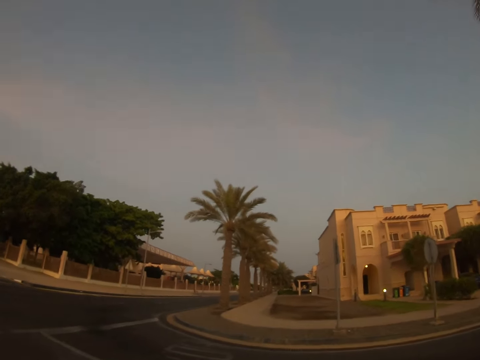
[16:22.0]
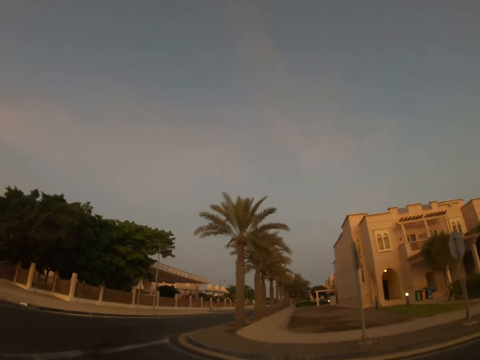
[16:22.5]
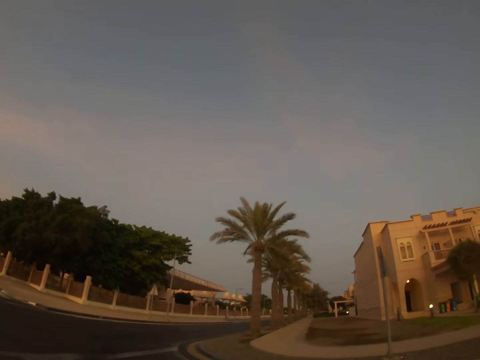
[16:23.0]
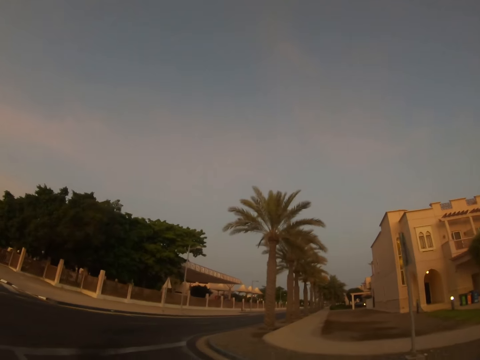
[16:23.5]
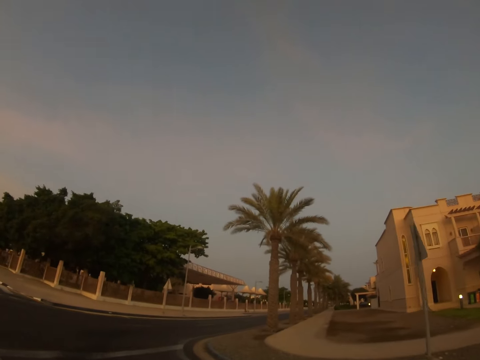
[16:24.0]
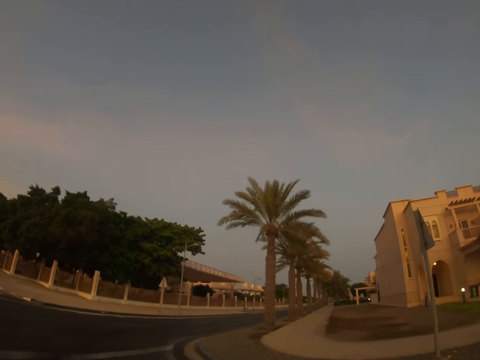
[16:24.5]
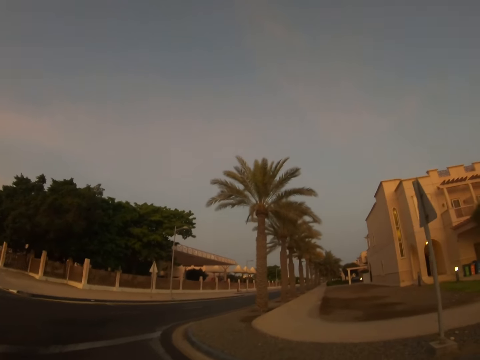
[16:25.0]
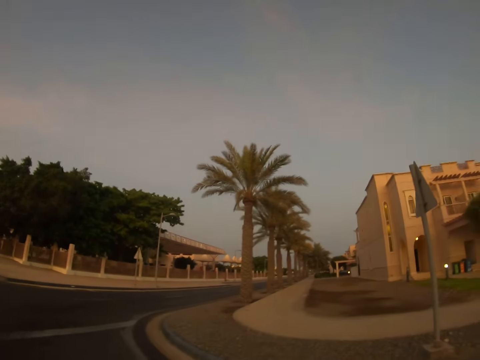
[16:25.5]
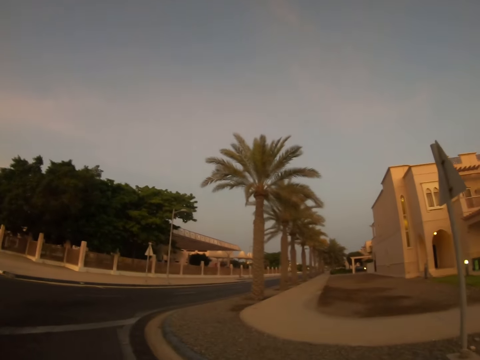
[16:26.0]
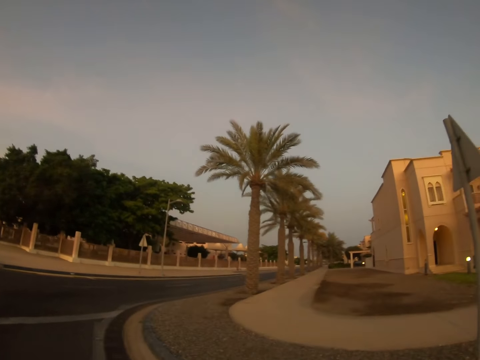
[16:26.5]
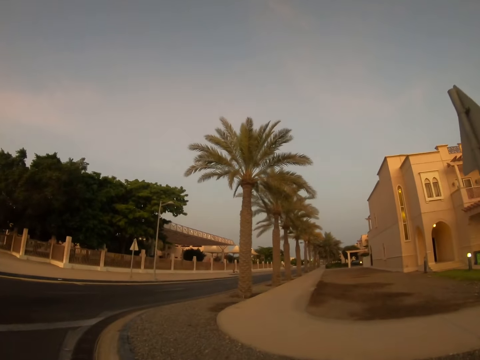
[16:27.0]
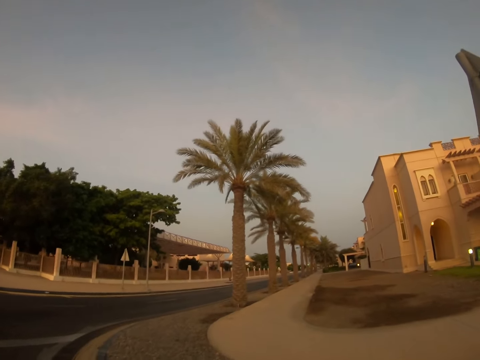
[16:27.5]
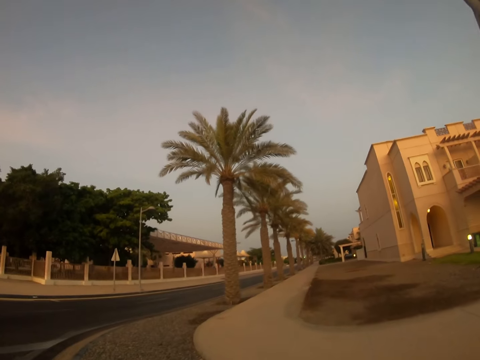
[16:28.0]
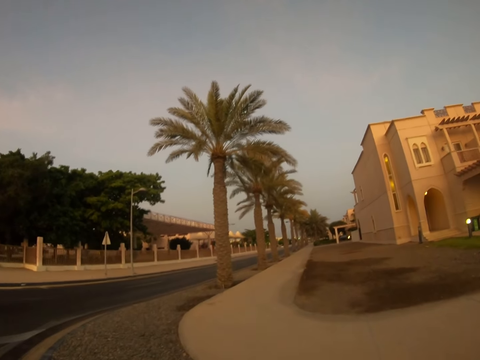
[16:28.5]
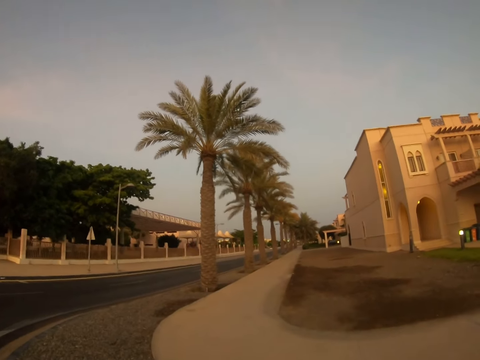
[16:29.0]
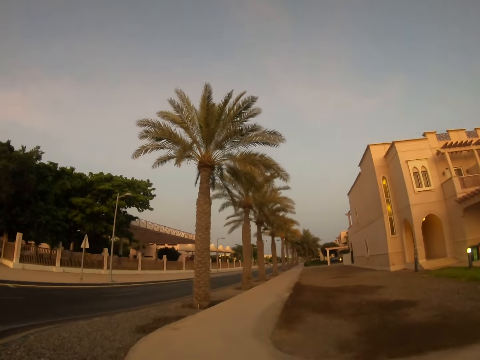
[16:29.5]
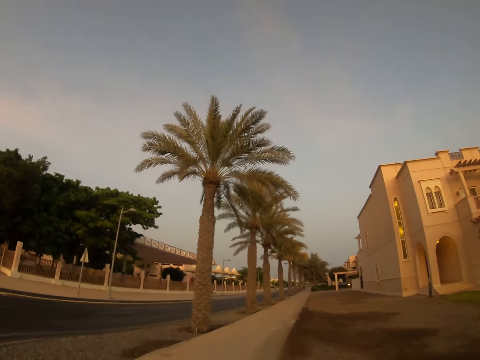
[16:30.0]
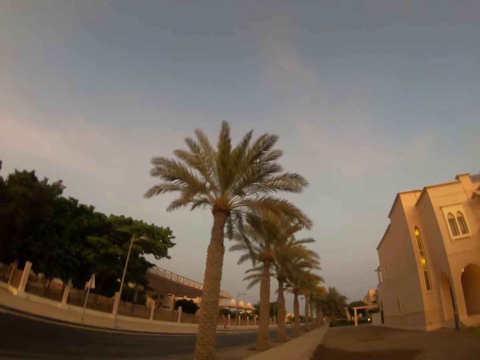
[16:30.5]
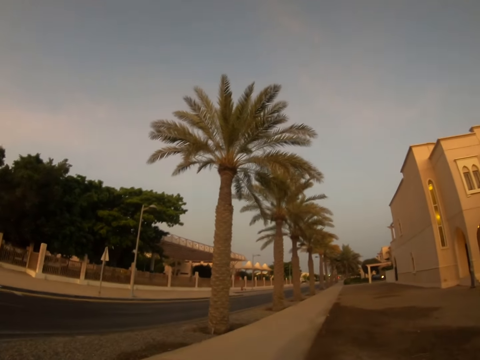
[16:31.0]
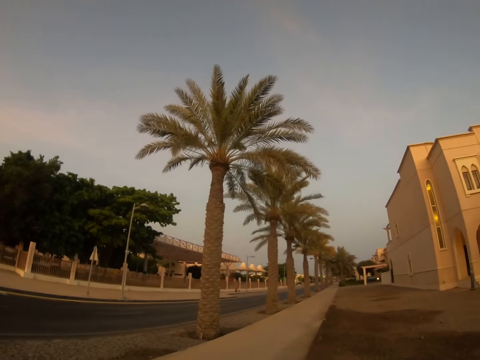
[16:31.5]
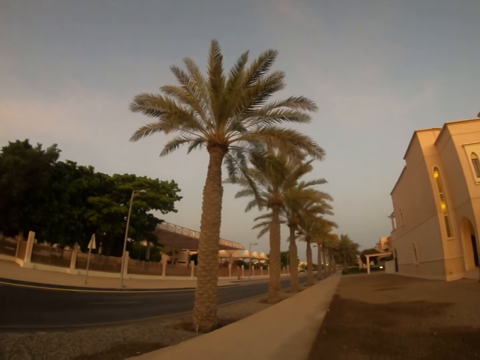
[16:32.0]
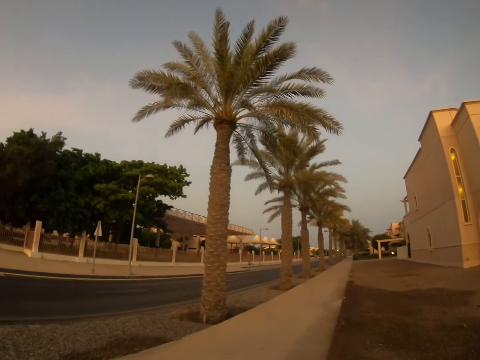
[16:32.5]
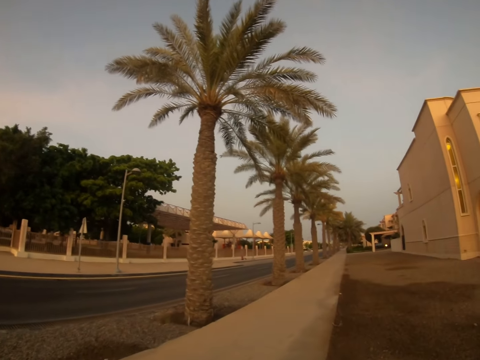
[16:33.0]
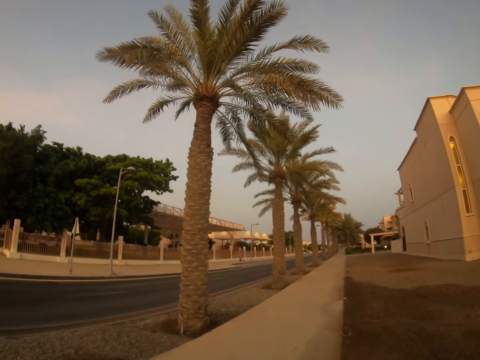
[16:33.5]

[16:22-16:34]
The camera wearer walks around a sidewalk.

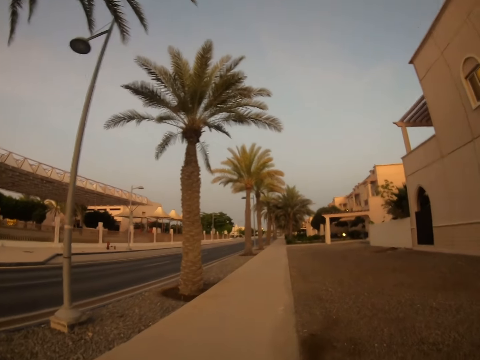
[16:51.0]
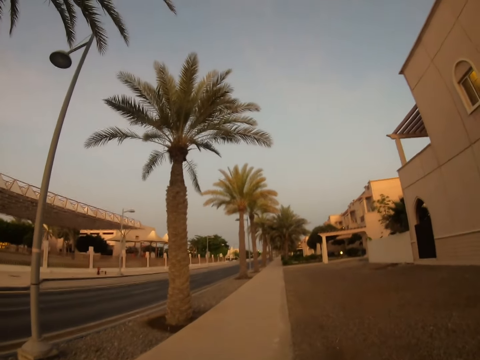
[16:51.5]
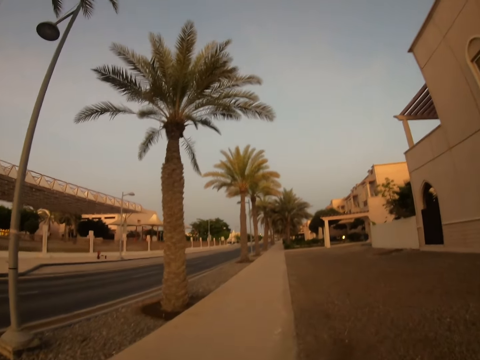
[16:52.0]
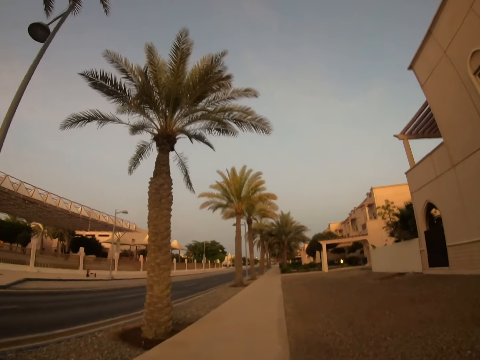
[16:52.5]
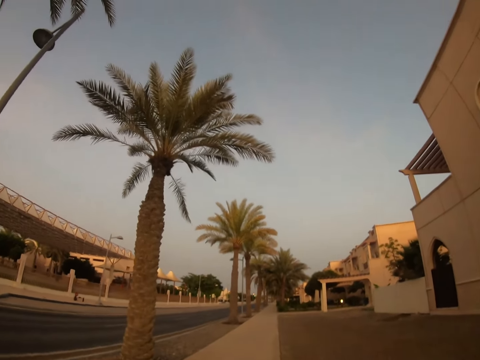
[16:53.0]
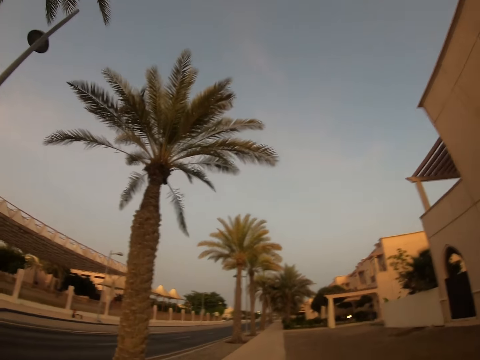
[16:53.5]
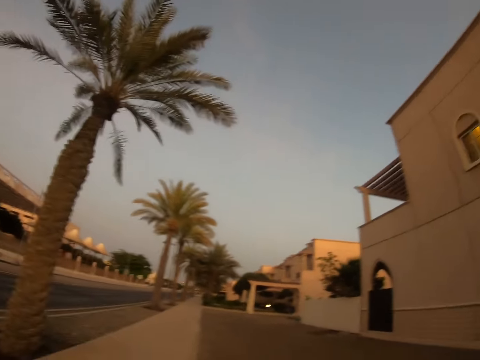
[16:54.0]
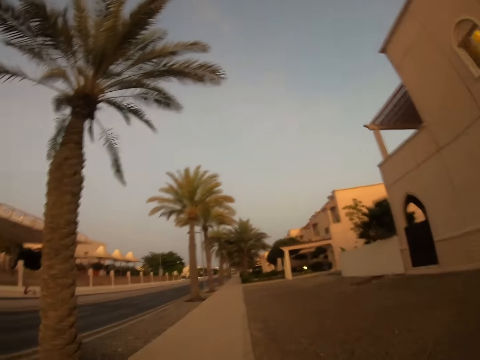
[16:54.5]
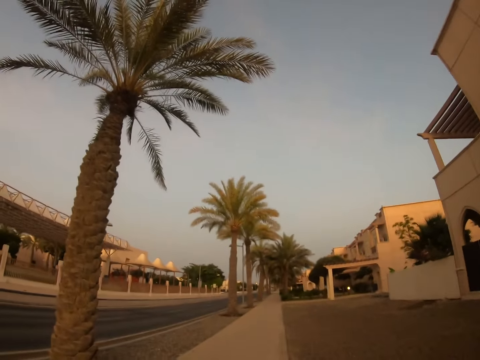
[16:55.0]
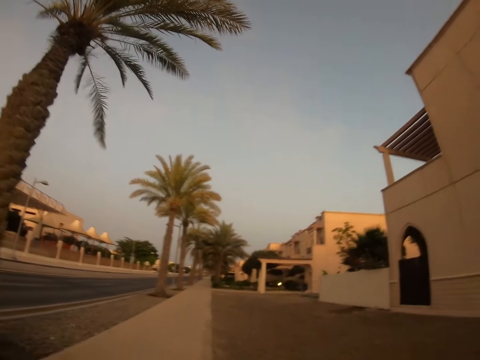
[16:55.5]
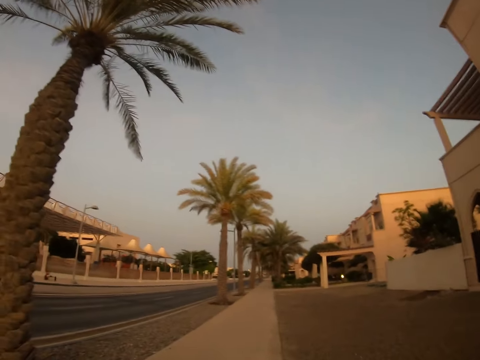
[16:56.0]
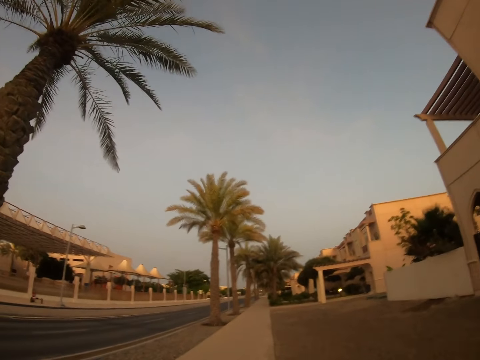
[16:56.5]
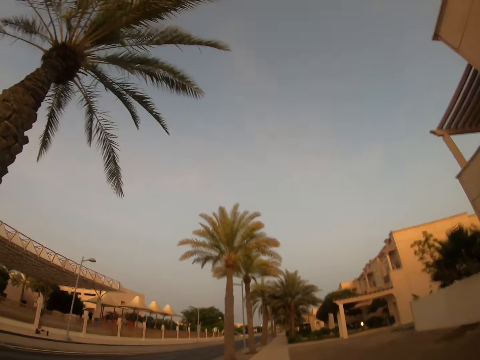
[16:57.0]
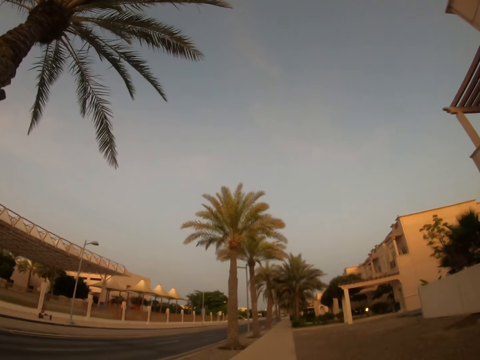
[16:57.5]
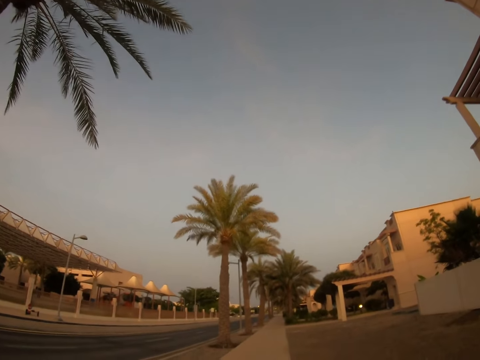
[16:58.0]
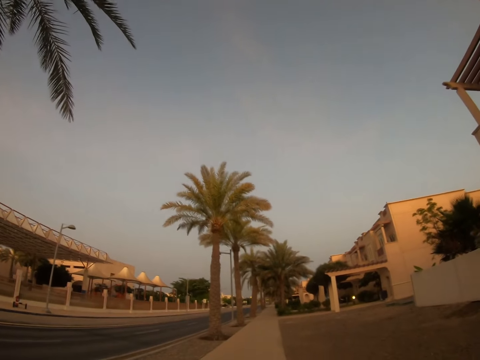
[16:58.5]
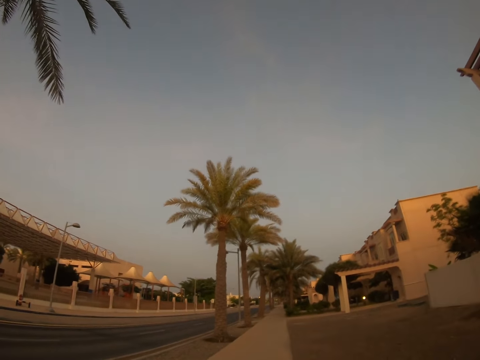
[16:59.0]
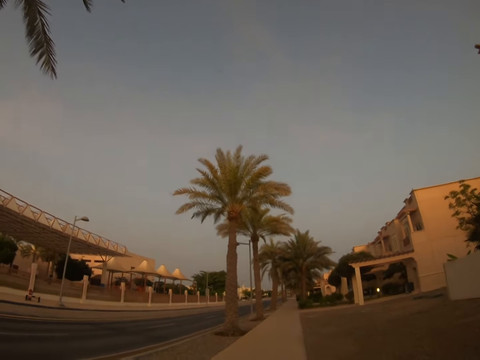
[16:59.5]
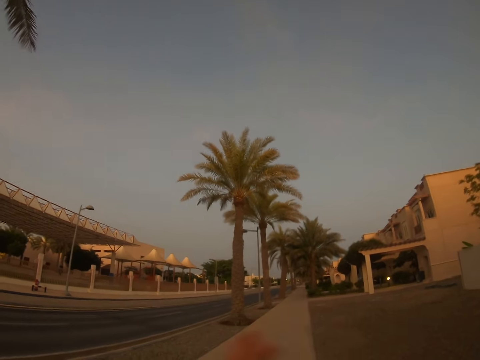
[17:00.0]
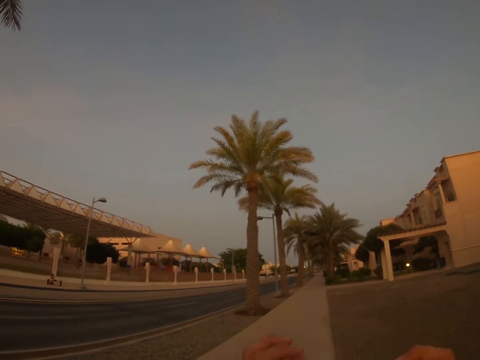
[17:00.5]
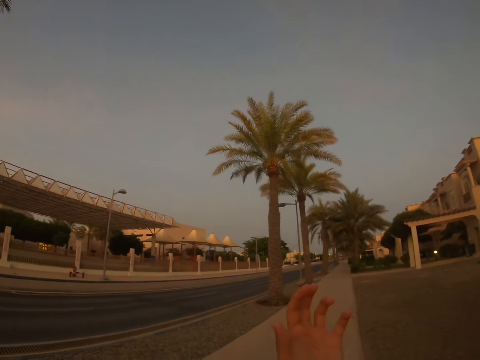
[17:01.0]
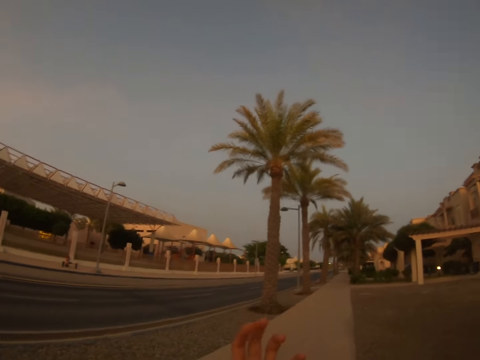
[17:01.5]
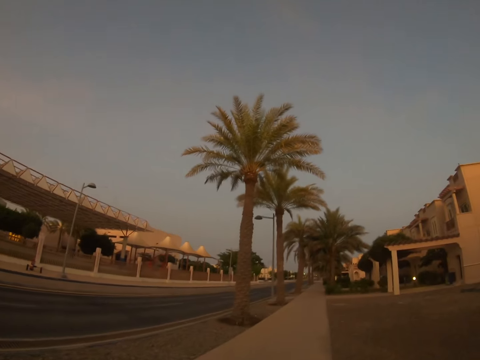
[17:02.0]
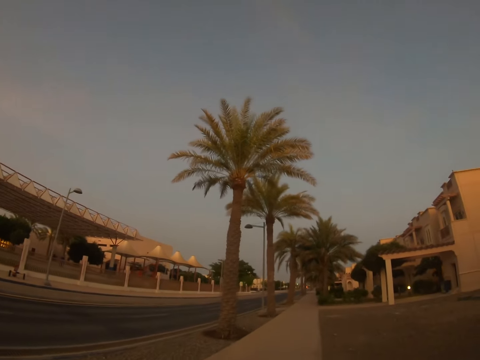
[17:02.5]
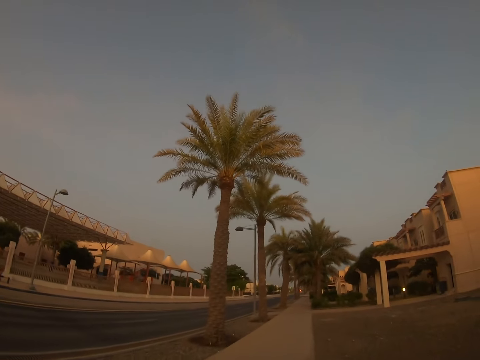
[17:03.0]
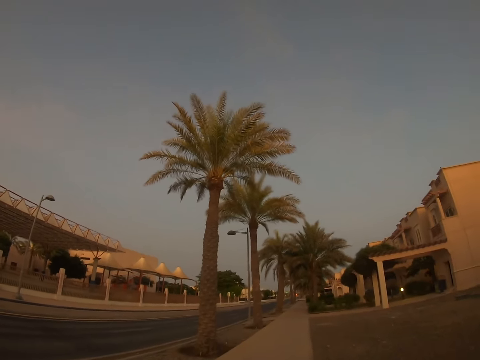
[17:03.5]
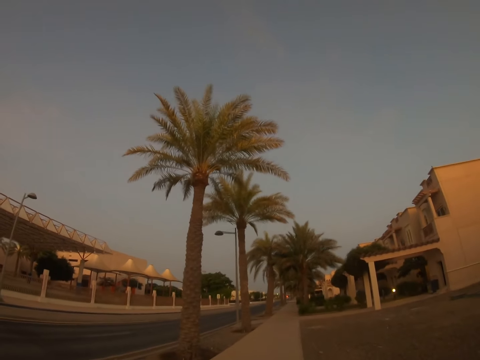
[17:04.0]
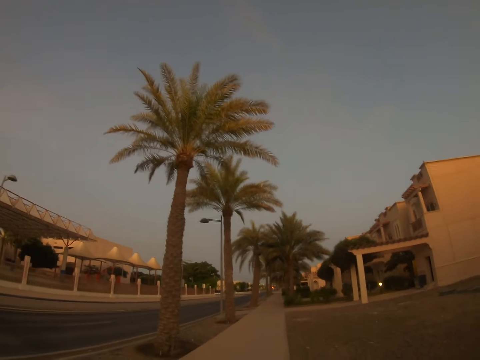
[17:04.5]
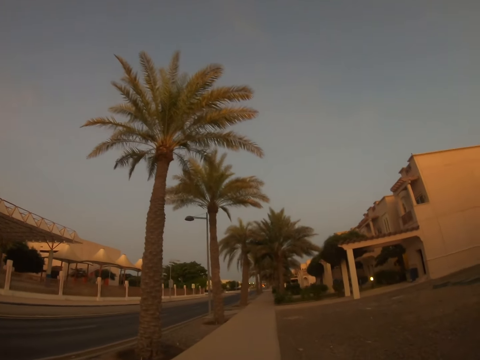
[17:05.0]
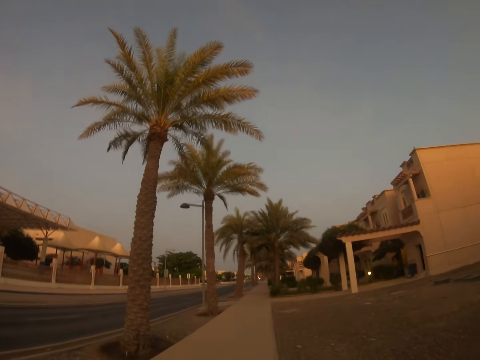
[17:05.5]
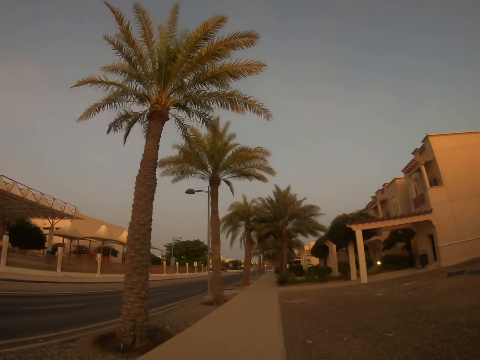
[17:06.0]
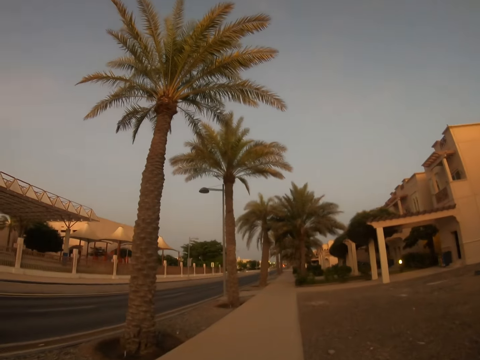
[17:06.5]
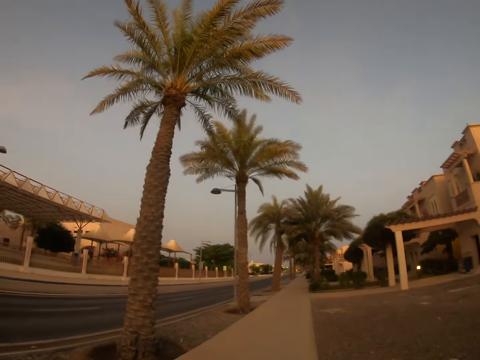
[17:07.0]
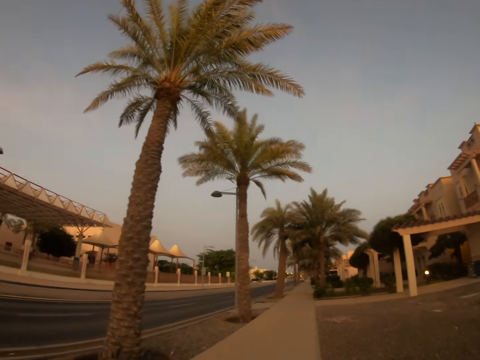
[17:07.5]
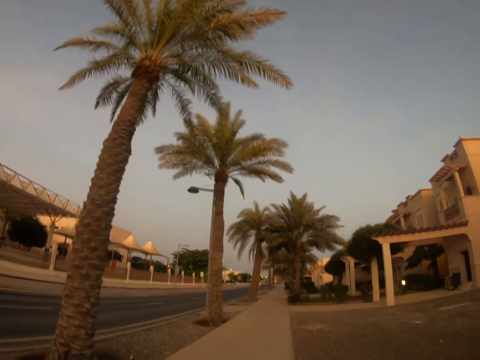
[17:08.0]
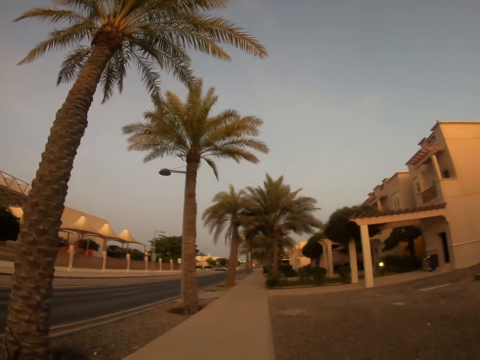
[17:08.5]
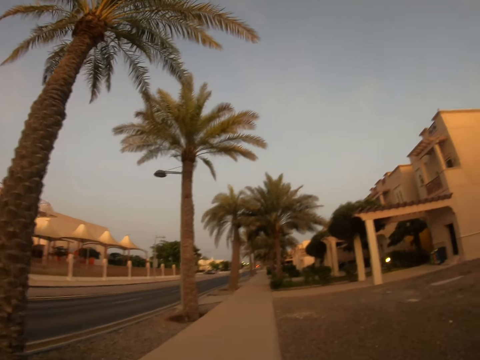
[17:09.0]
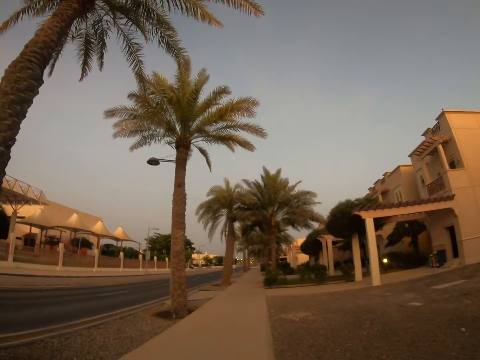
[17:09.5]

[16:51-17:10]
The camera wearer looks around the road. She walks around a sidewalk. She stretches her hands forward. She raises the hand. She walks around the sidewalk.
